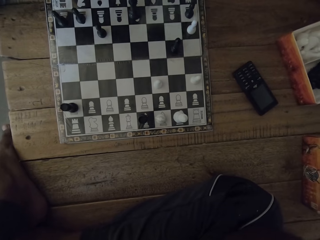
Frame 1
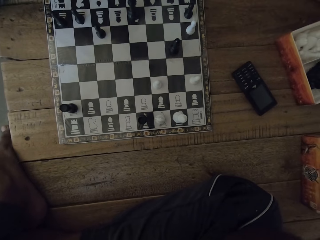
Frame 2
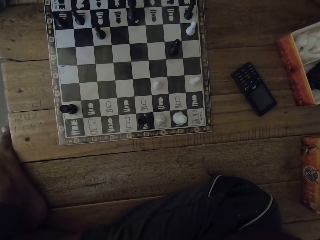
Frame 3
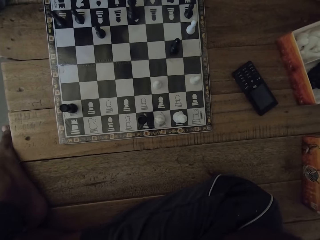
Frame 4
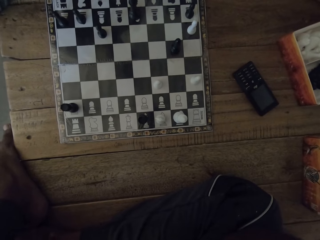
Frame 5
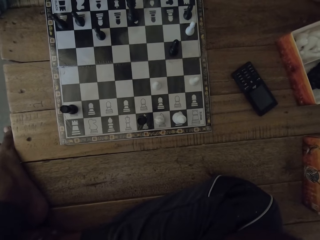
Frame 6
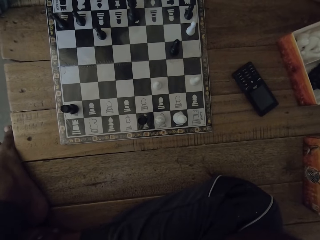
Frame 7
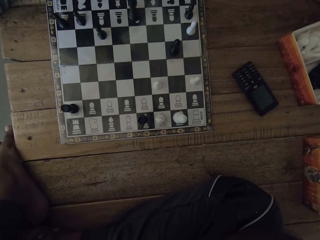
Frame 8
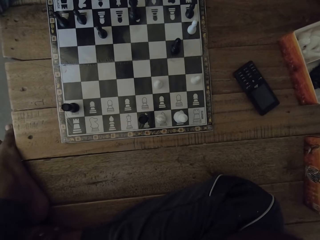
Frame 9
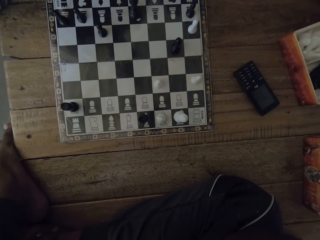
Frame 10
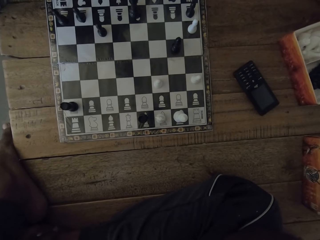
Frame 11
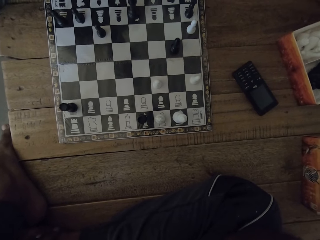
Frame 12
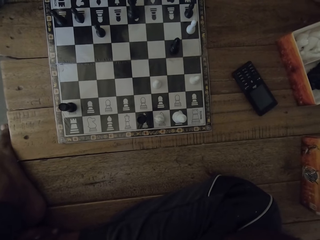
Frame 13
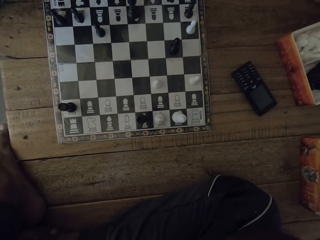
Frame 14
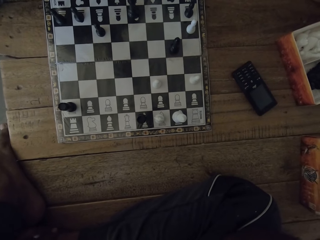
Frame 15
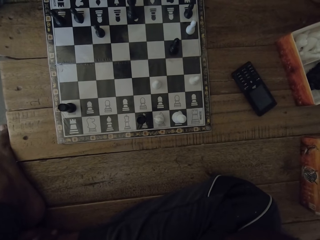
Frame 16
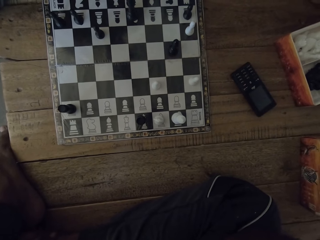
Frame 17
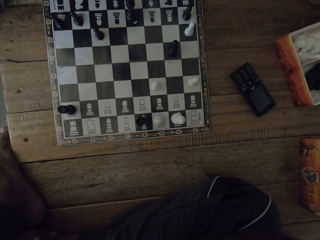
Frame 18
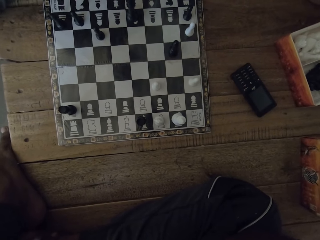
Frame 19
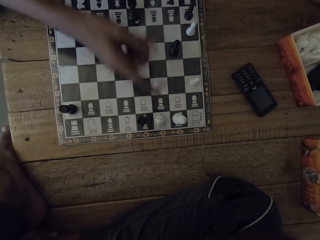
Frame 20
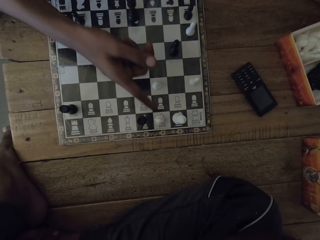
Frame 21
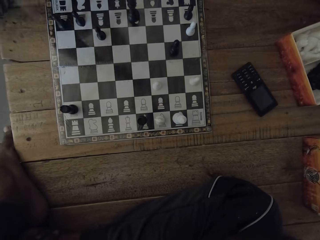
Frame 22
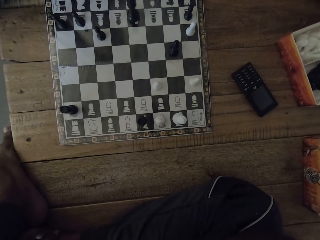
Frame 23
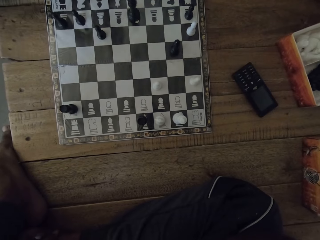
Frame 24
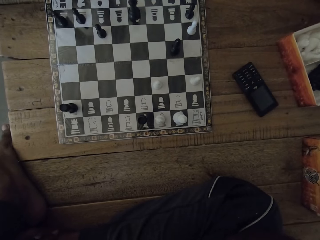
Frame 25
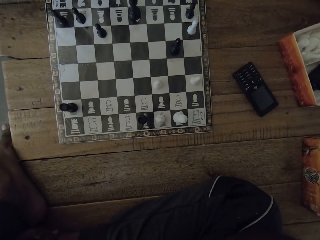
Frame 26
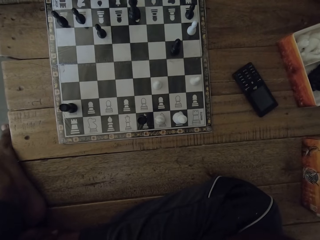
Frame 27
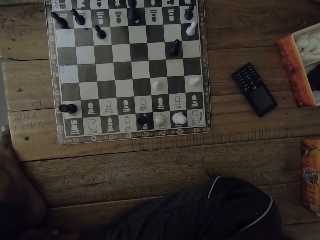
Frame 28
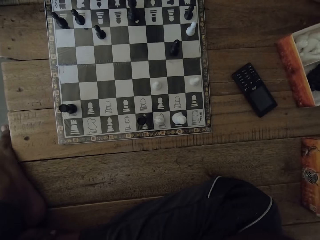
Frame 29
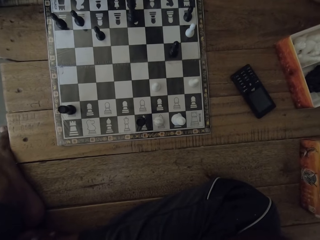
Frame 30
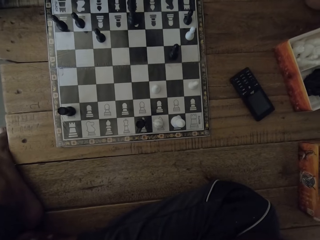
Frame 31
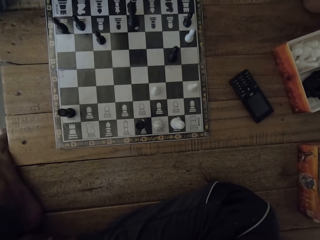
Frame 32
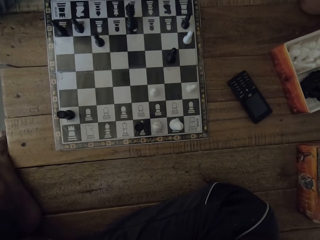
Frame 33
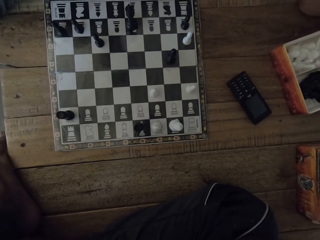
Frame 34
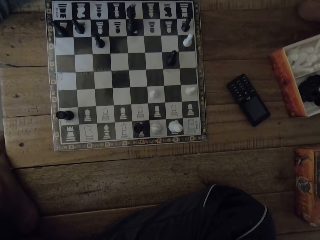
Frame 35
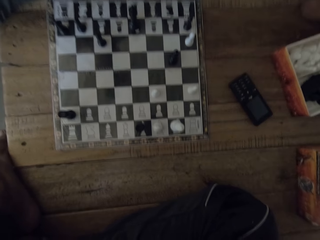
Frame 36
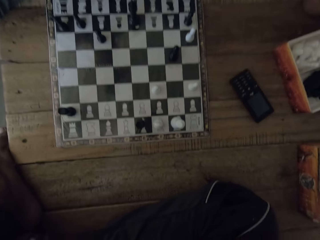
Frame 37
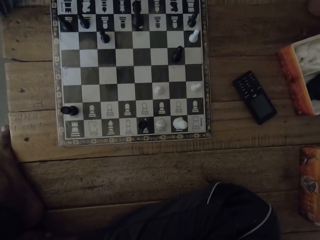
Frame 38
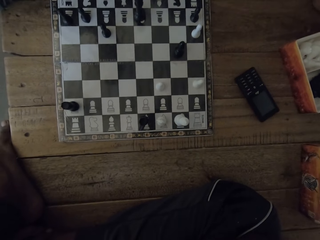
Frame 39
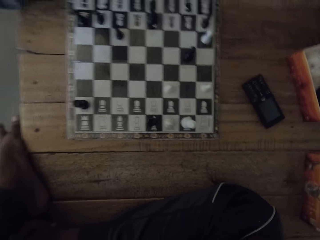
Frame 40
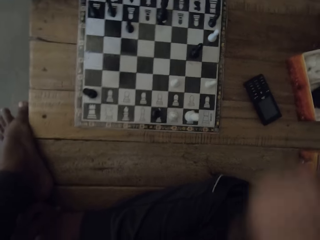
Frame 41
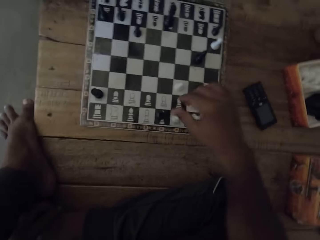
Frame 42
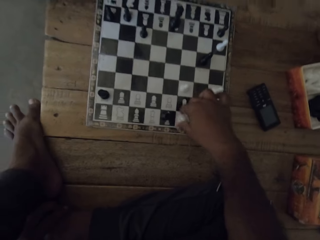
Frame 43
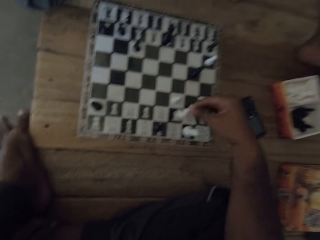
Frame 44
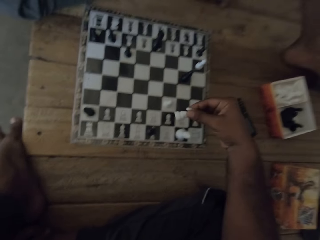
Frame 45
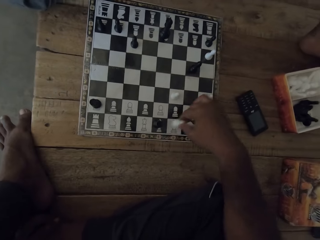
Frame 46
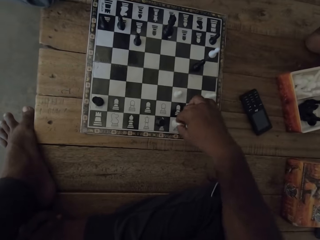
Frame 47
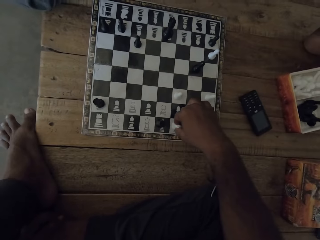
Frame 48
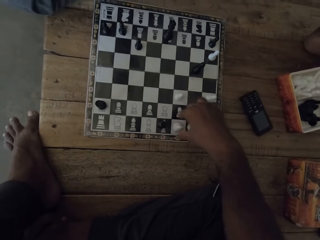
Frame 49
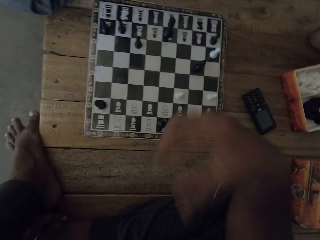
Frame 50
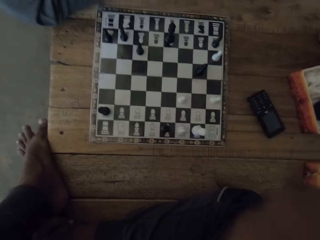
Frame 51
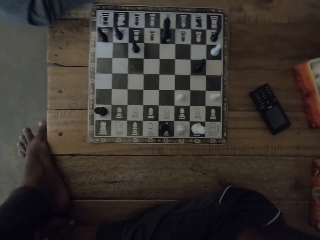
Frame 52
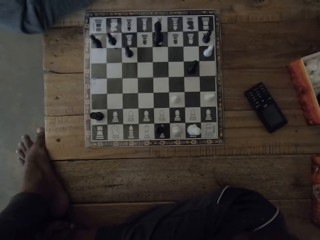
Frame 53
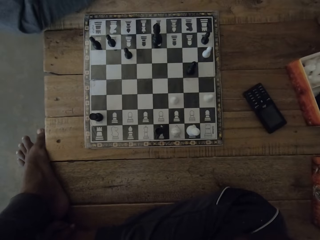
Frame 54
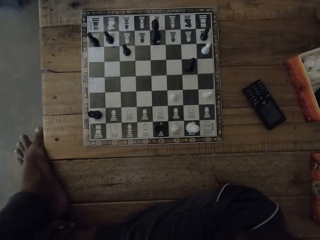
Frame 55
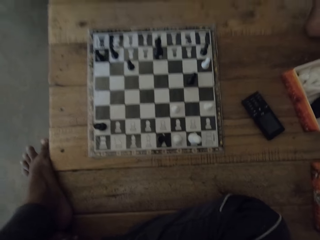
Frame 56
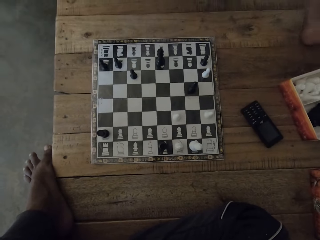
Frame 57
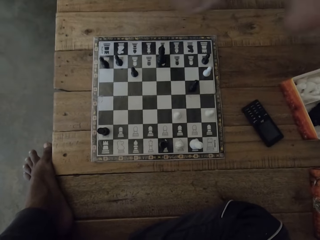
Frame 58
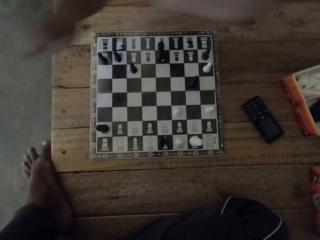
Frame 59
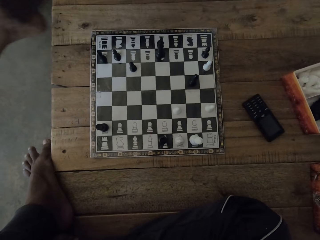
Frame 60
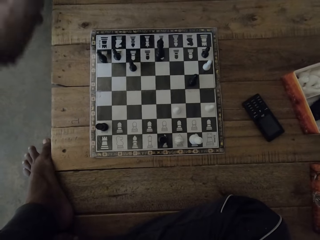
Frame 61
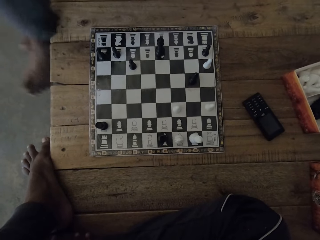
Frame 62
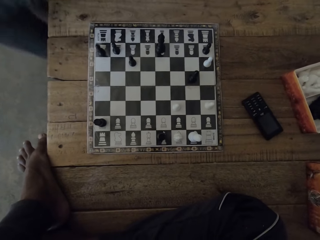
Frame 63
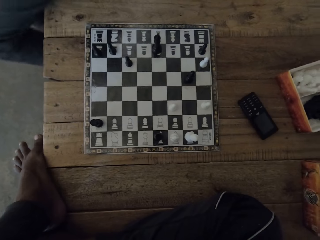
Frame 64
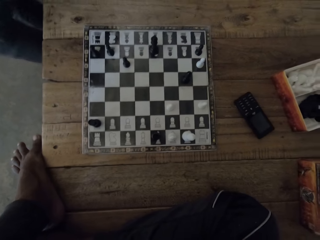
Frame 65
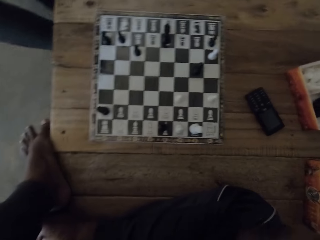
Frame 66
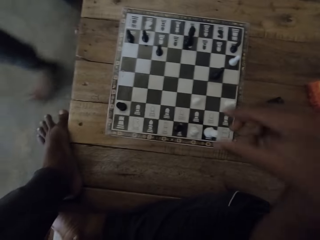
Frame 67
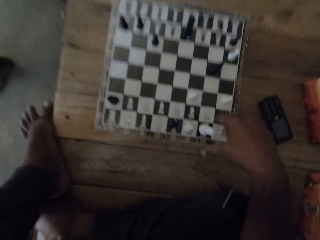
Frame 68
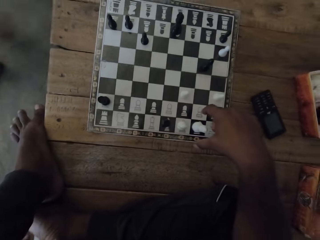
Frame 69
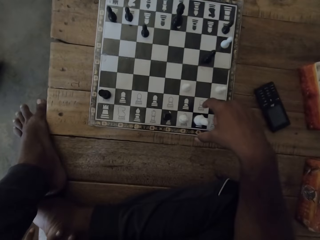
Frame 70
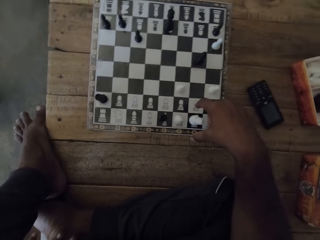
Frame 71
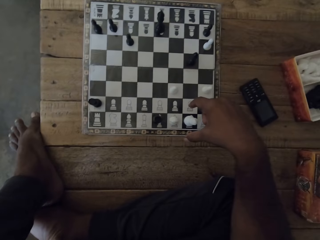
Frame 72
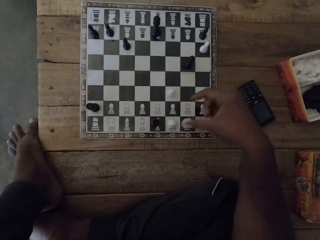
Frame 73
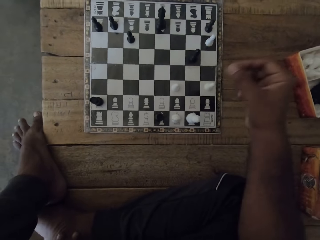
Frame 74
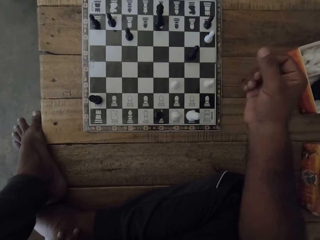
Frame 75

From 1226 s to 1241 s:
A man talks to the camera wearer. The camera wearer looks at the chess deck. They talk to the man. They look at the chess deck. They look at the chess deck again. They pick the pawn and move the pawn. They hold the chess piece with the right hand. They lift the right hand. They look at the chess deck.

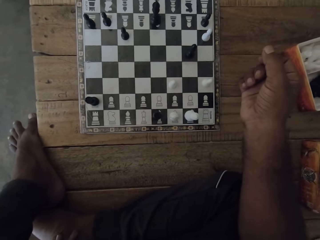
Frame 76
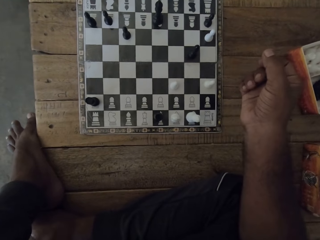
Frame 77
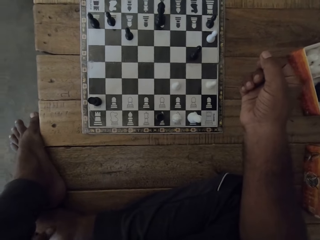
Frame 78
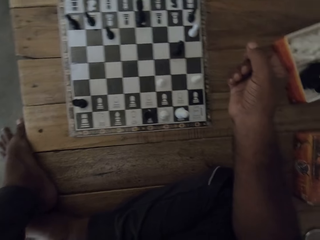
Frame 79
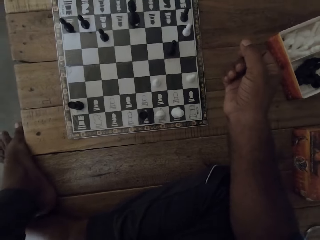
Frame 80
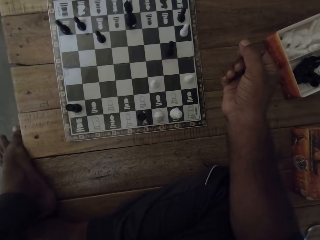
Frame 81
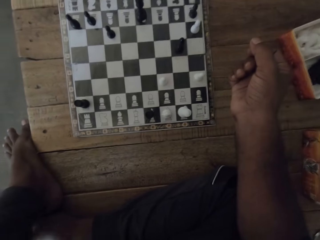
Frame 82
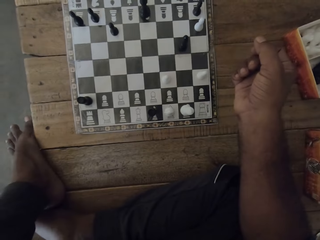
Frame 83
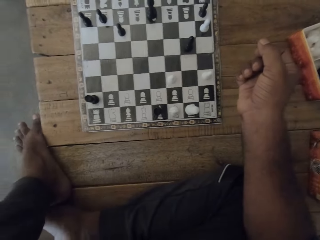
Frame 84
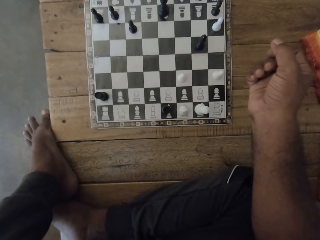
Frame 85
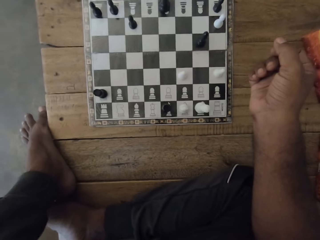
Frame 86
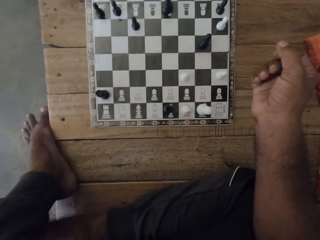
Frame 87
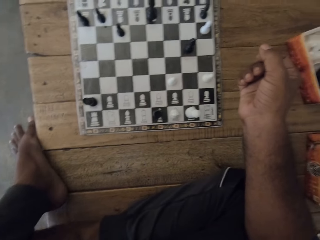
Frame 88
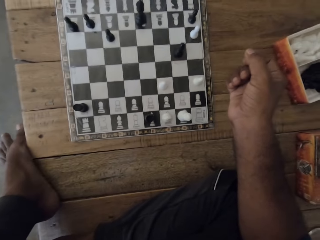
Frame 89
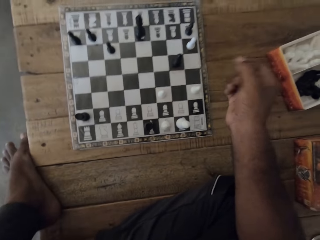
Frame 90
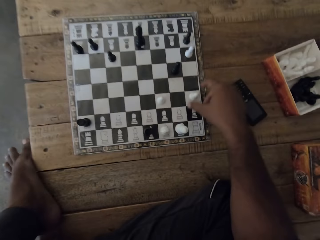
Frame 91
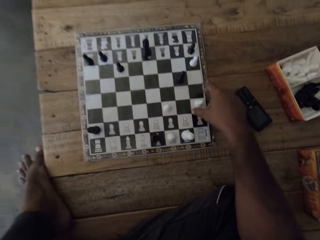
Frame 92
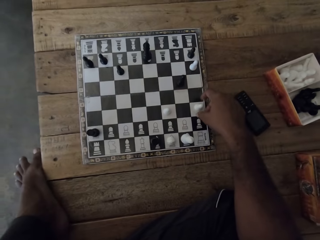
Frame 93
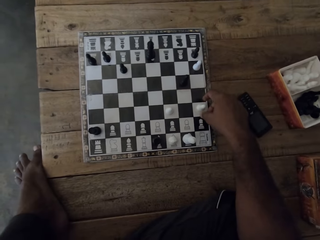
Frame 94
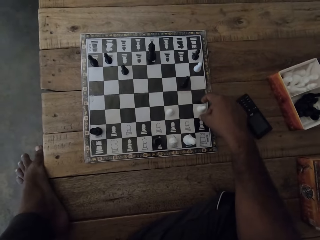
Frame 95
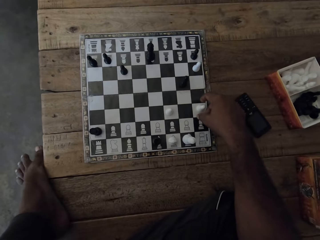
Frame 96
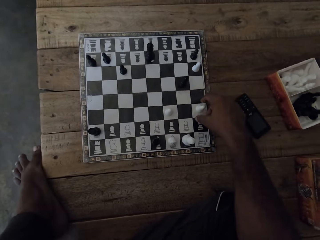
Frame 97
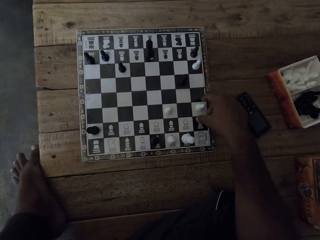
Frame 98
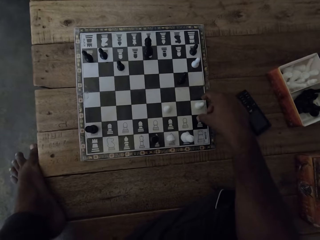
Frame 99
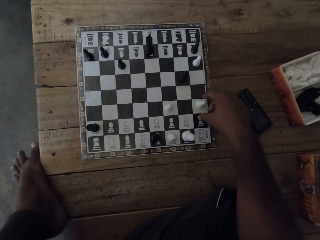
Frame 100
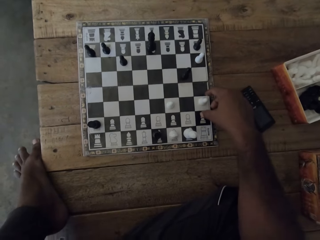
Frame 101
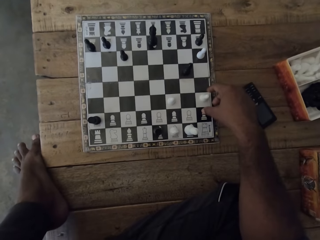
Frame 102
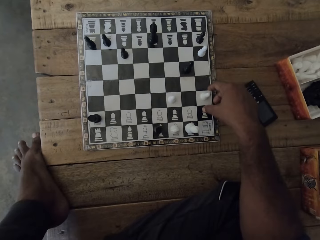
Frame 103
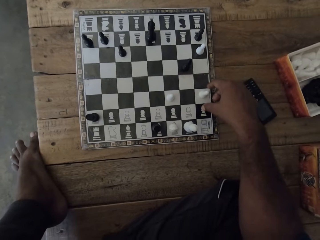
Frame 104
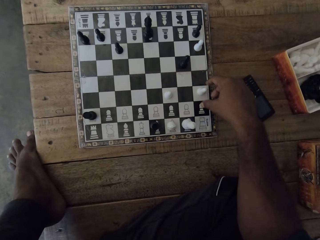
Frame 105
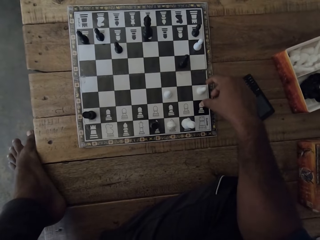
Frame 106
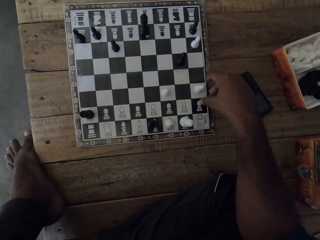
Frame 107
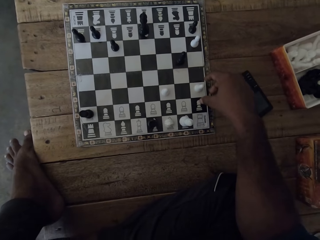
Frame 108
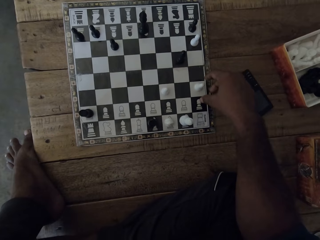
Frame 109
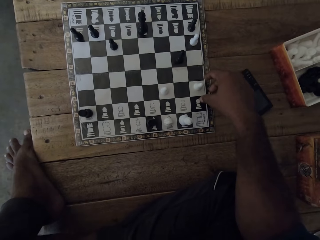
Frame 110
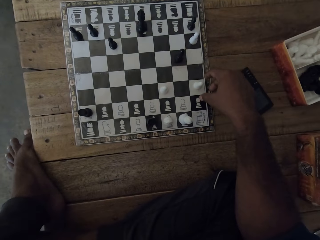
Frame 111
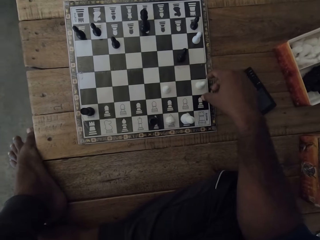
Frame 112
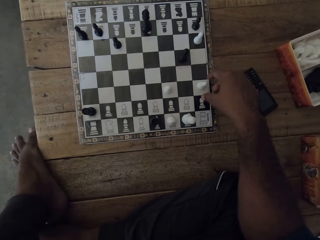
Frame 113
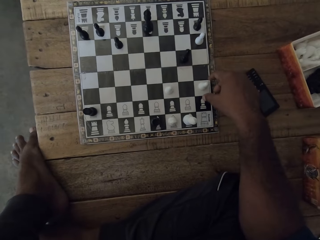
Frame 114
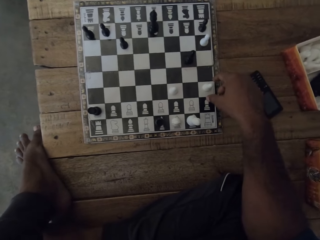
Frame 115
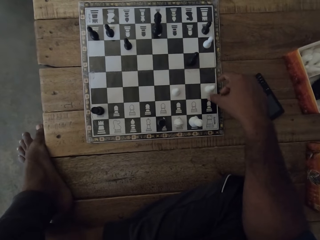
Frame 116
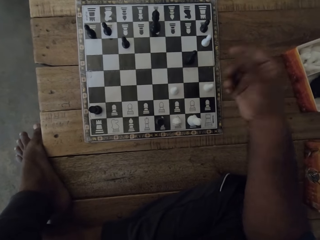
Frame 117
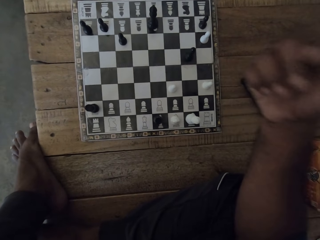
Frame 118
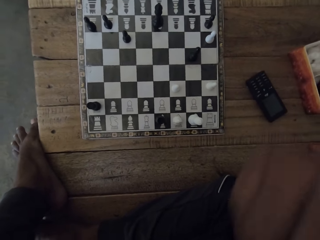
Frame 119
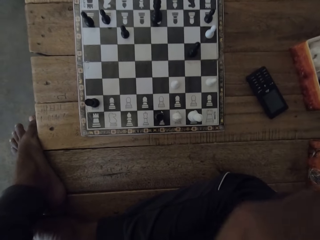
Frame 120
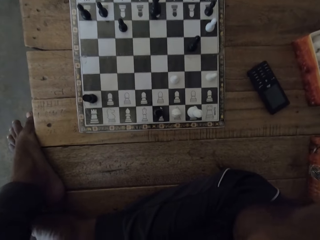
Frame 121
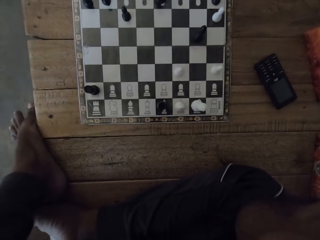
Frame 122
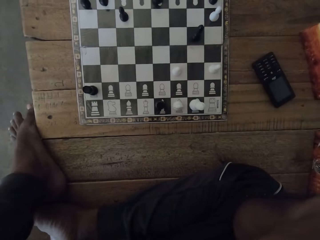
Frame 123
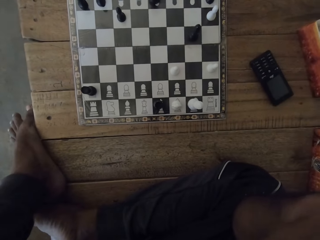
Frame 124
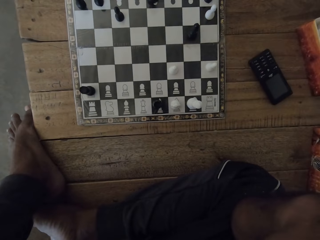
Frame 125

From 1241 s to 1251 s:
The camera wearer moves around the right hand. They look at the chess deck. A man talks to the camera wearer. The camera wearer moves around the right hand. They talk to the man. They move around the right hand again. They place a hand on the face. The man talks to the camera wearer.
